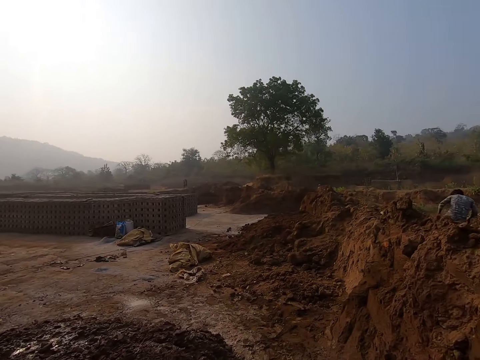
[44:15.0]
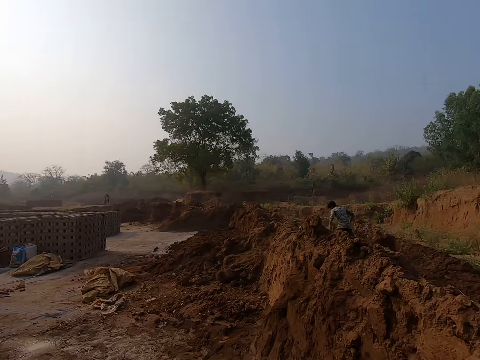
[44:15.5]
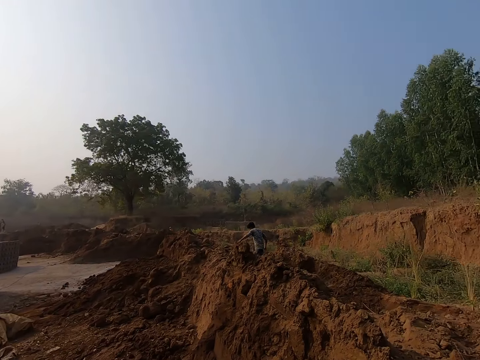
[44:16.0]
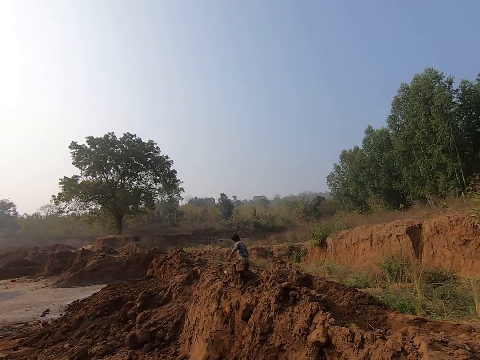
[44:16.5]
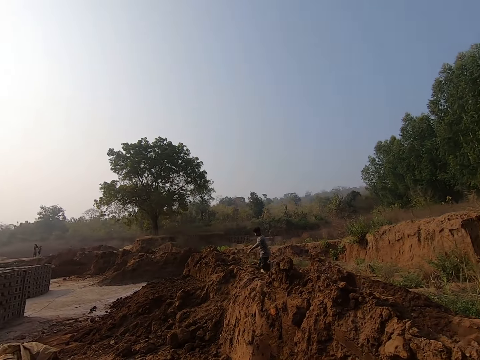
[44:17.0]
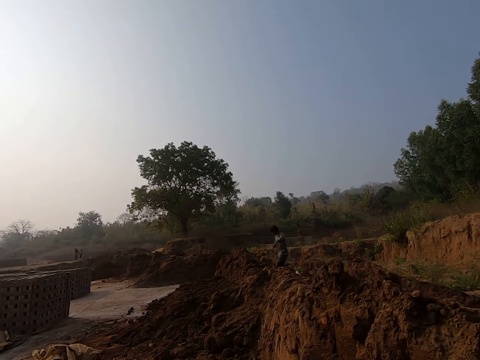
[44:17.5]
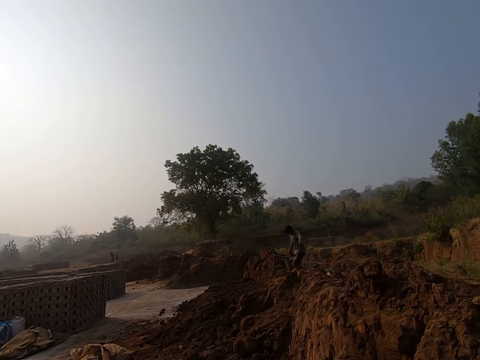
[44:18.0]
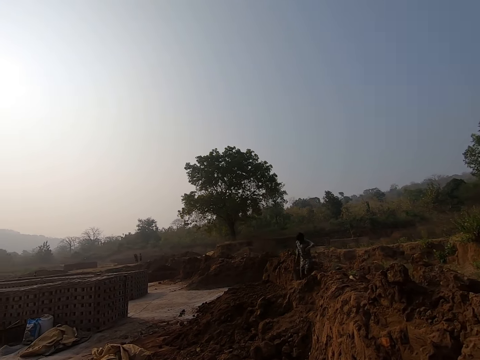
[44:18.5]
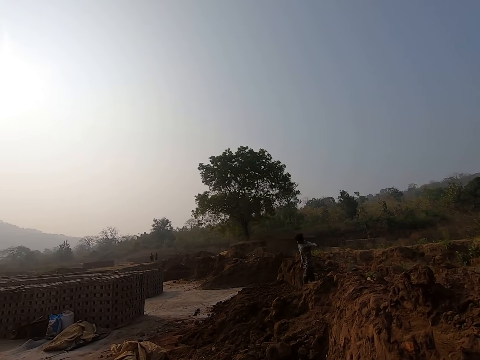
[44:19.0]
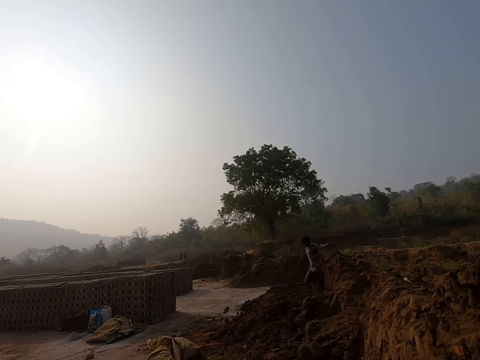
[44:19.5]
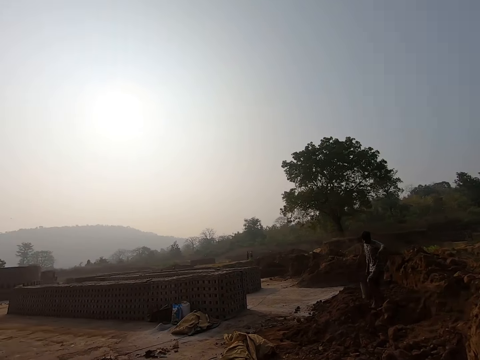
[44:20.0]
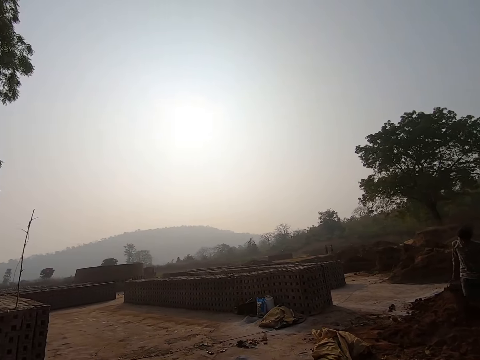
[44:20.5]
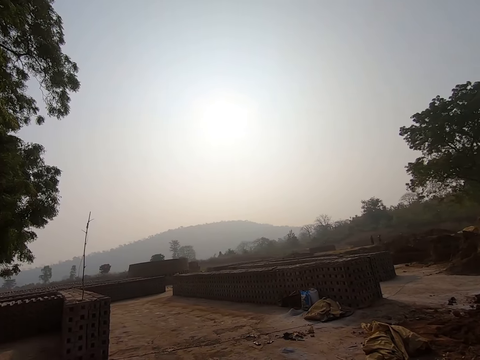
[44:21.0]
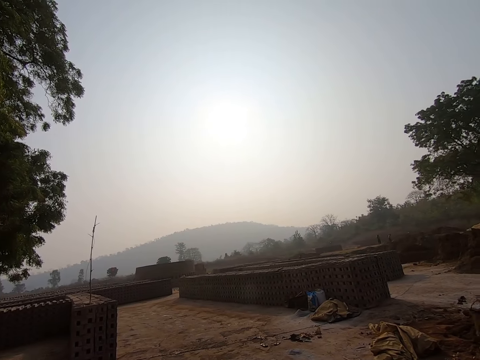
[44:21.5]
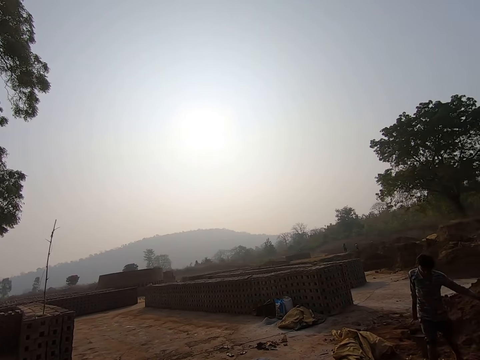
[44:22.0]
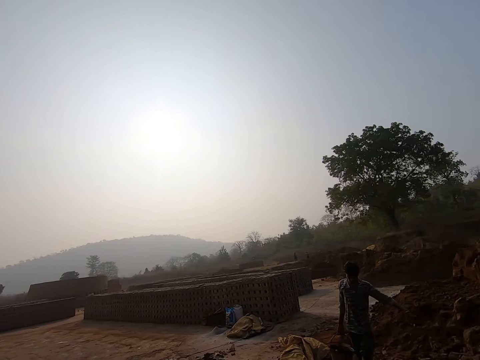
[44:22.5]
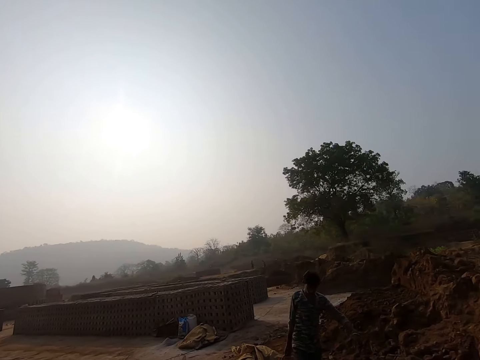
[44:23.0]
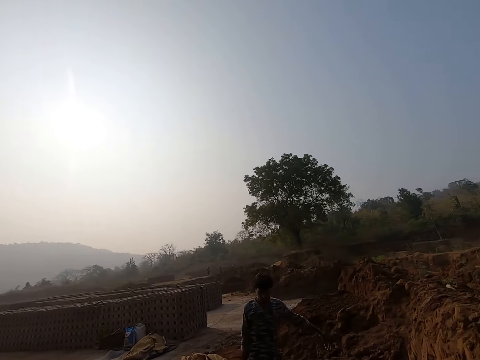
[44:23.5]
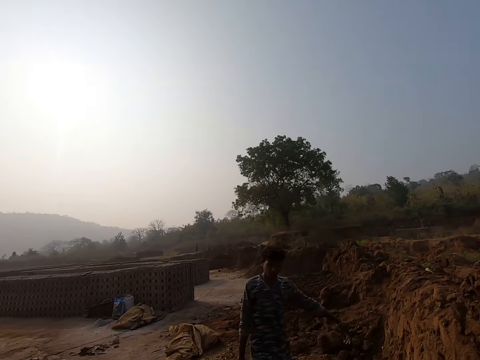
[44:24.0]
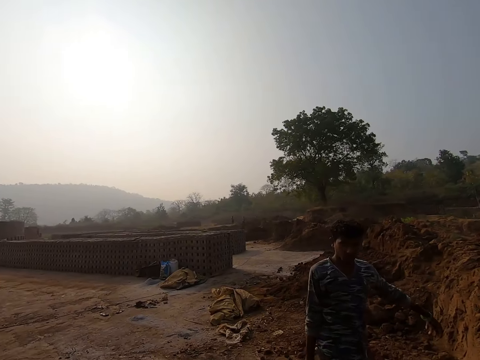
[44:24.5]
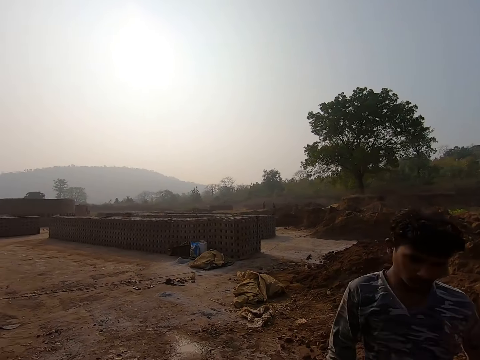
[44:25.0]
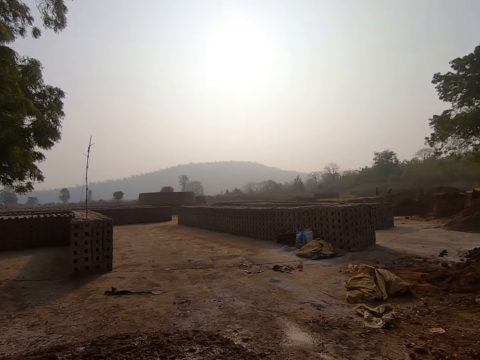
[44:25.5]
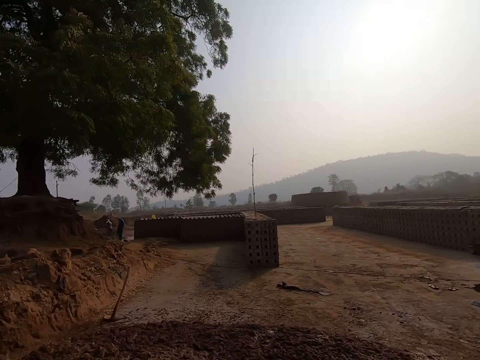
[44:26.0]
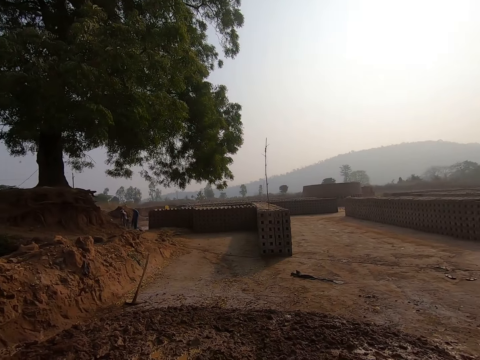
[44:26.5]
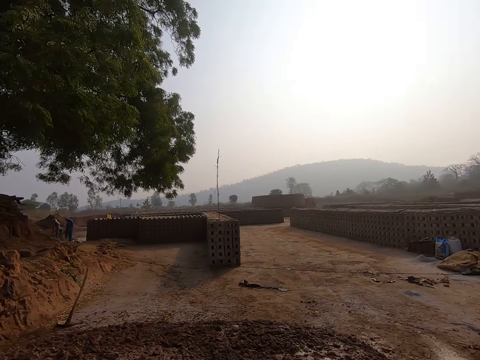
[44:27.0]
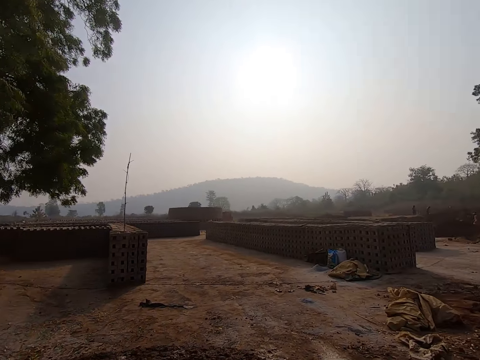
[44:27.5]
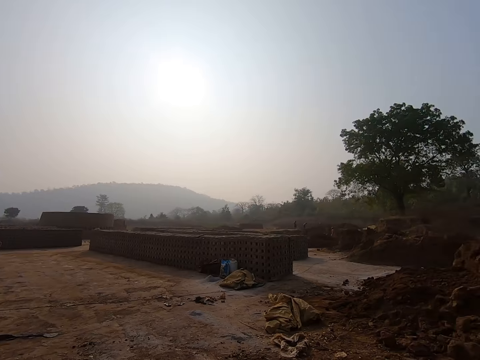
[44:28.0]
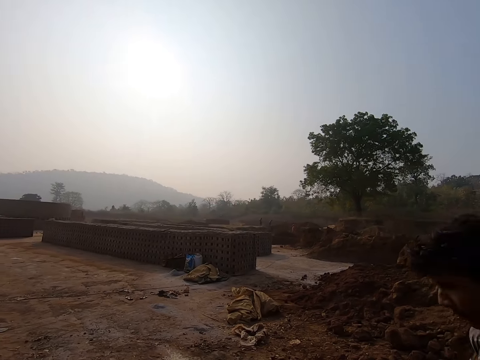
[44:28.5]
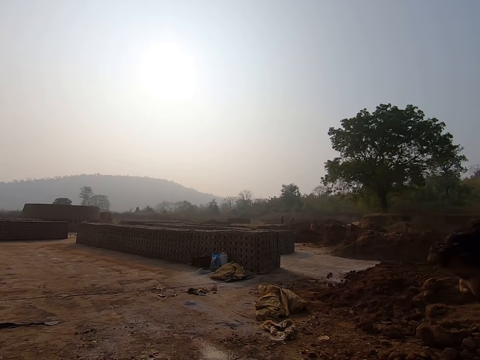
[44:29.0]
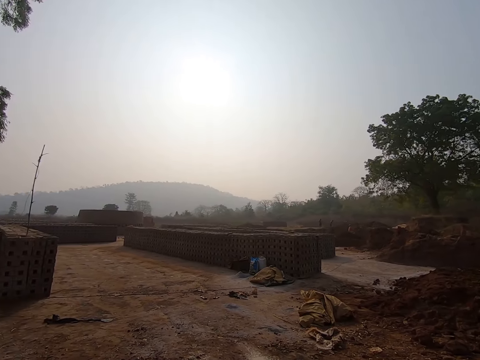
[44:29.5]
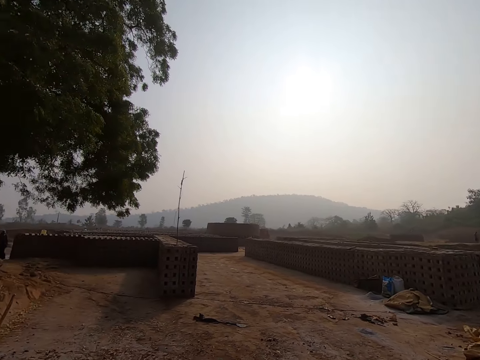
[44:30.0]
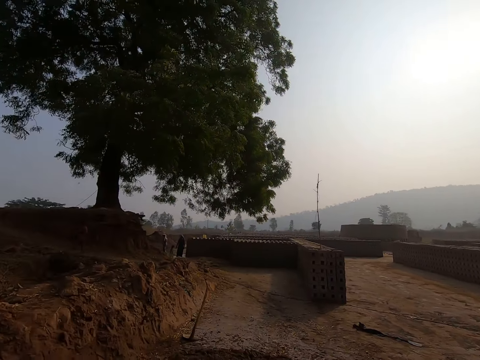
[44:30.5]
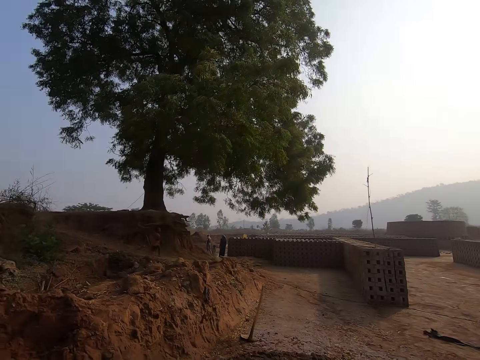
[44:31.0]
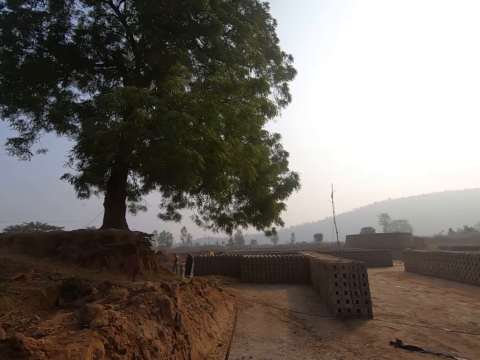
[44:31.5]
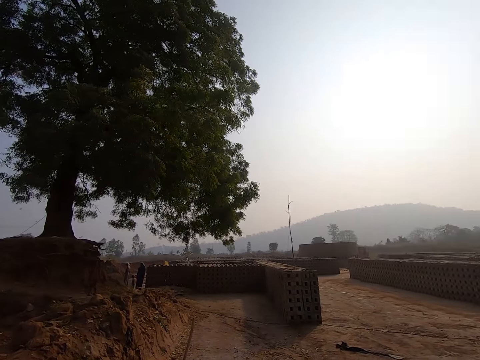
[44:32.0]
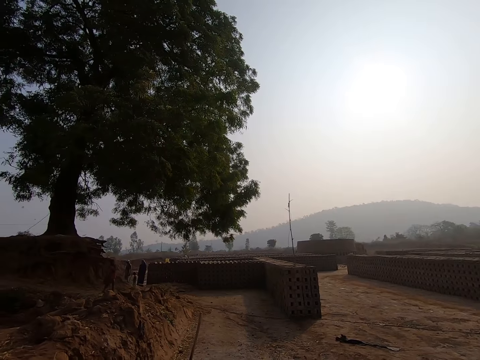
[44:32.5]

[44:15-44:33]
A person carries the water with the bucket. The camera wearer looks around the area. The person pours water on the soil.

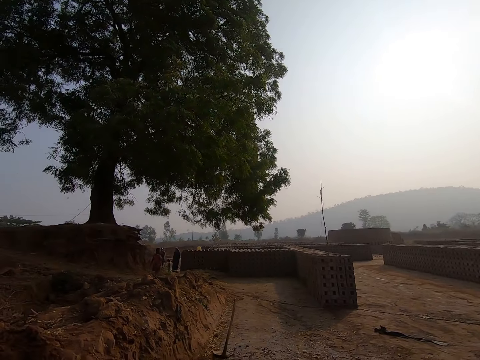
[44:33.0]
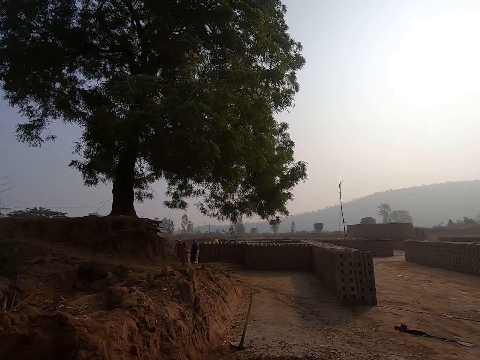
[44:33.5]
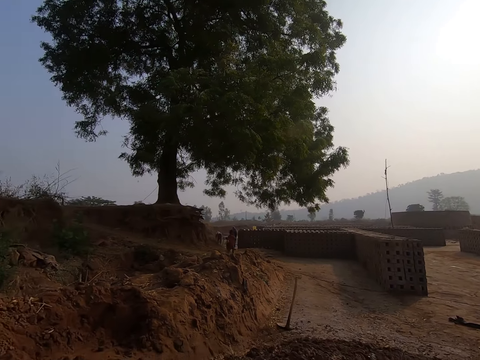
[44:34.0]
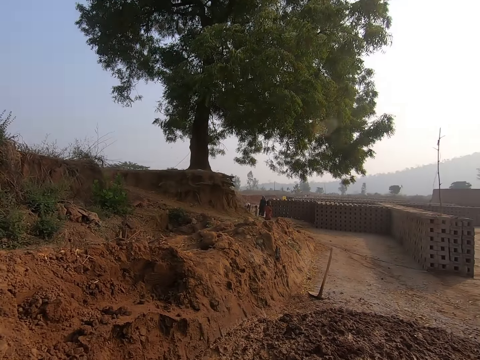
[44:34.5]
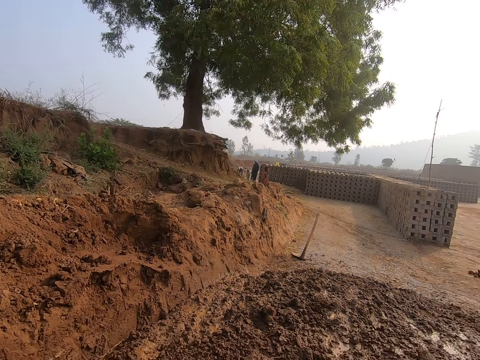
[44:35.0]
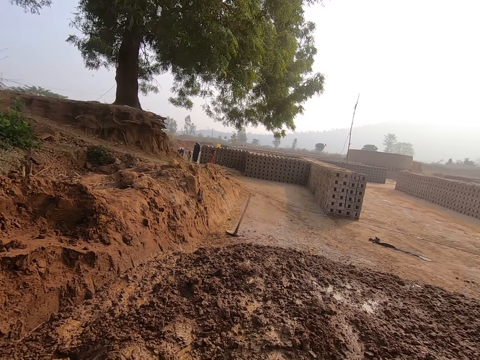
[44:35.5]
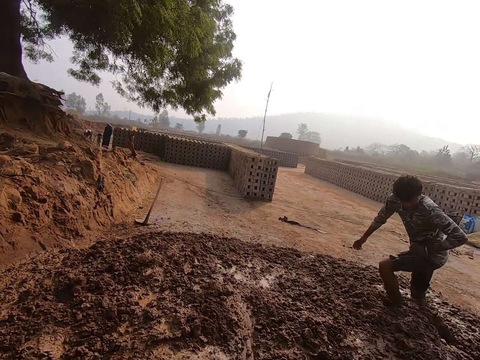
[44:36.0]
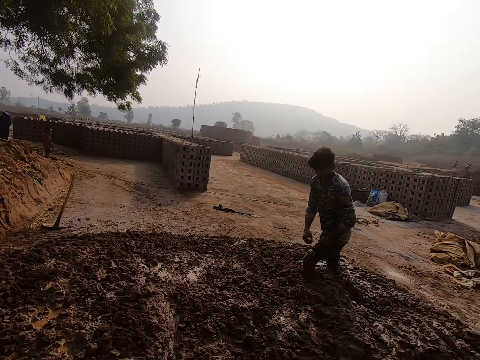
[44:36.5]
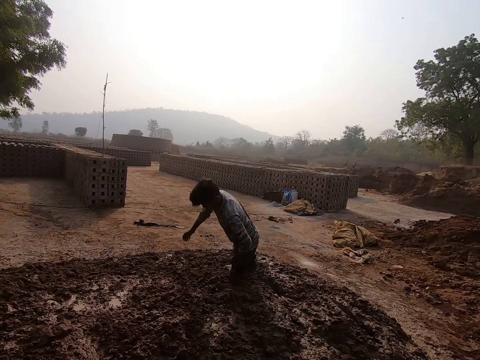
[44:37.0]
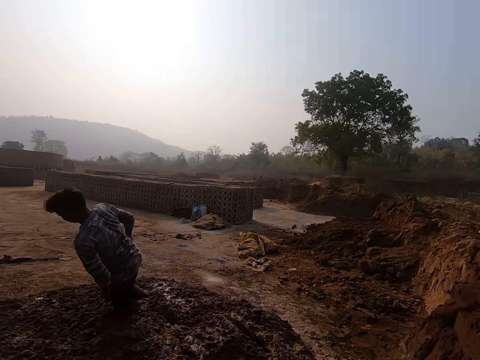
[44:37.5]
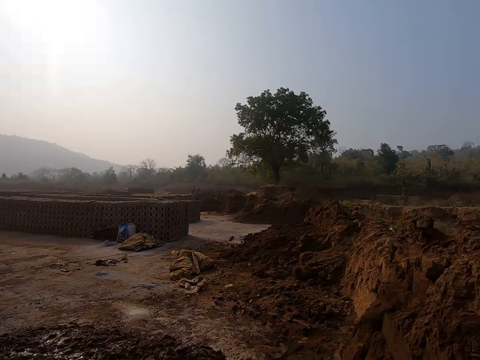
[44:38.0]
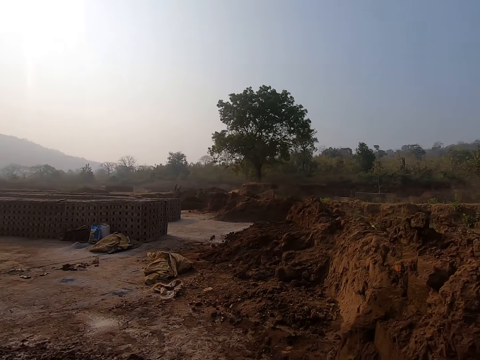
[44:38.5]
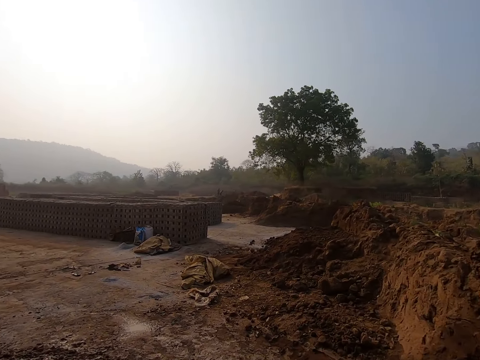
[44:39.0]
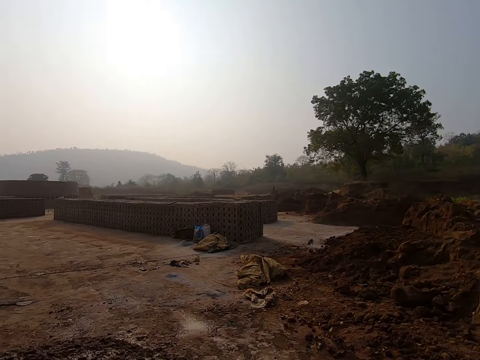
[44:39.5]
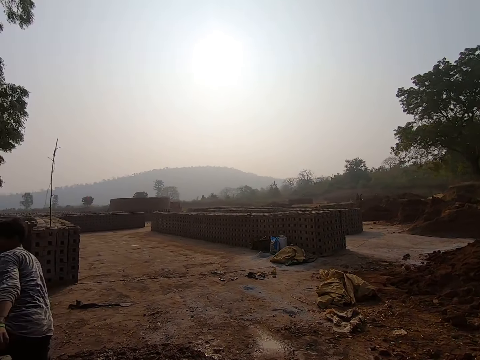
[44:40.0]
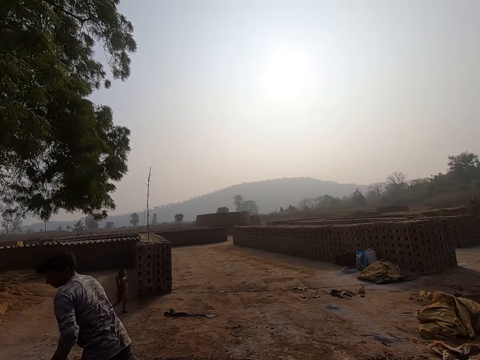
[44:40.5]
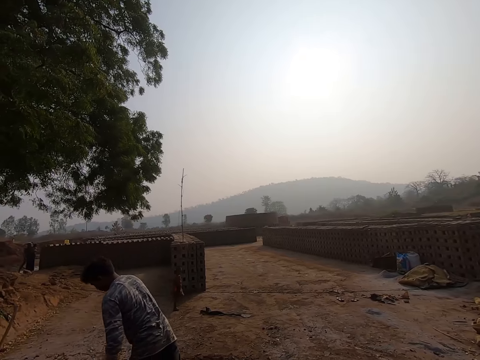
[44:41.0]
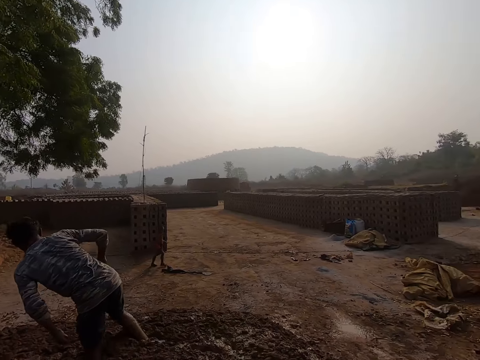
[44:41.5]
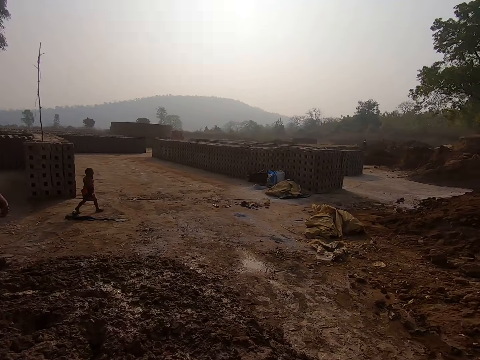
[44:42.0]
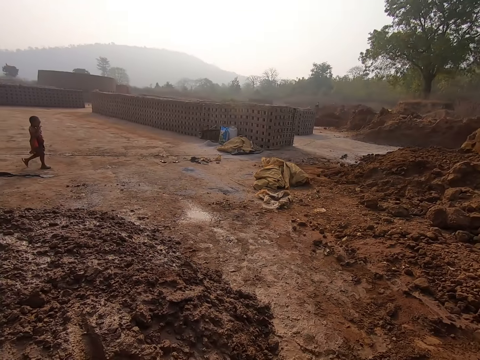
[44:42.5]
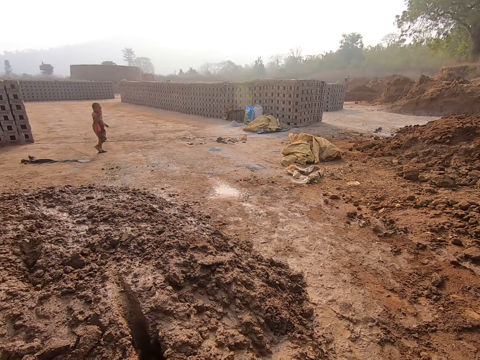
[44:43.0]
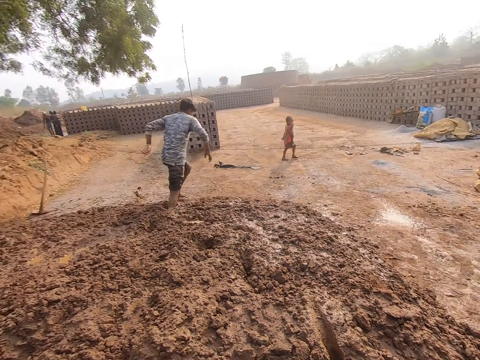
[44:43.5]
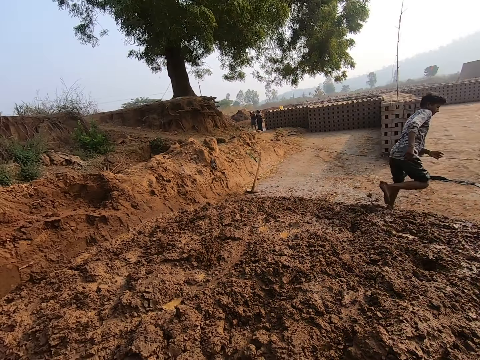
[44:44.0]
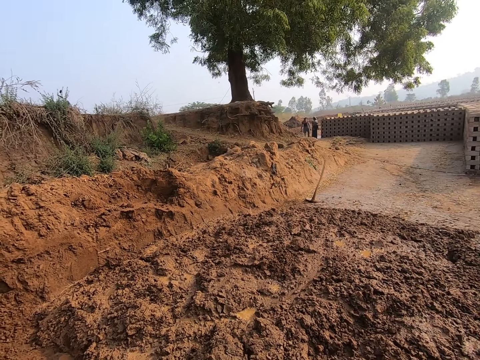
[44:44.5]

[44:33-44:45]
A person steps on the mud with his foot.
